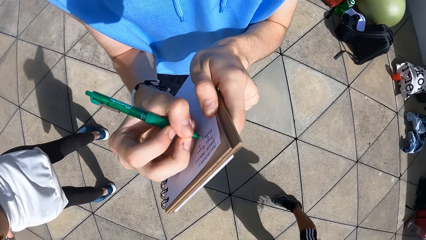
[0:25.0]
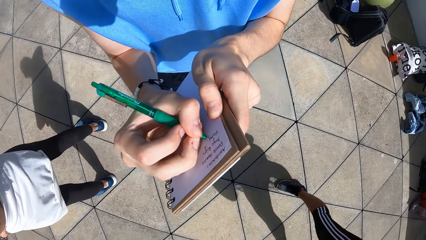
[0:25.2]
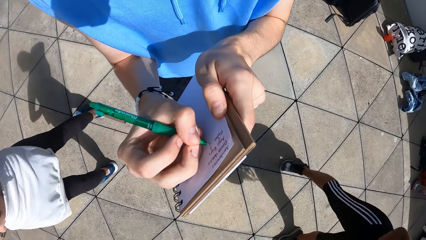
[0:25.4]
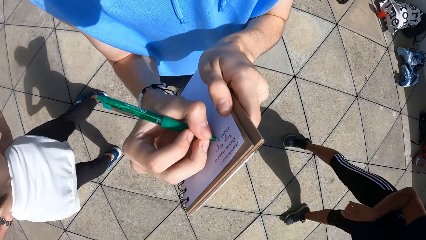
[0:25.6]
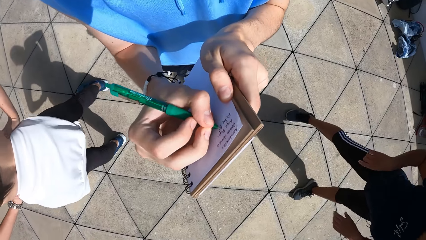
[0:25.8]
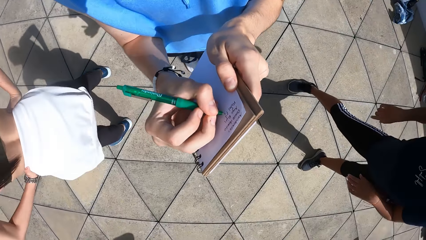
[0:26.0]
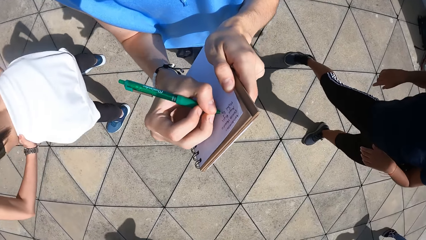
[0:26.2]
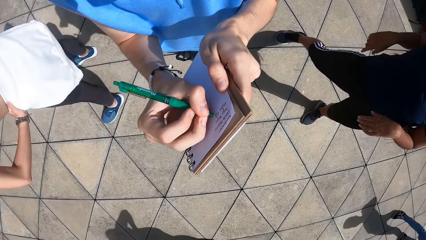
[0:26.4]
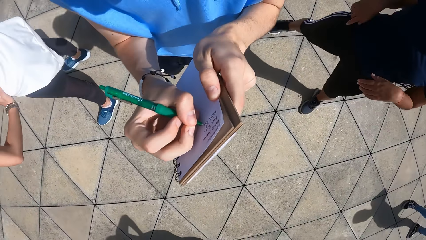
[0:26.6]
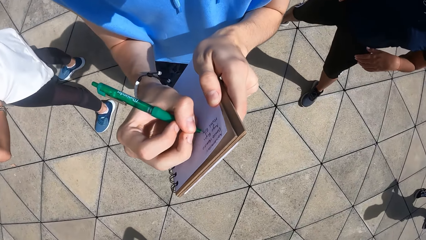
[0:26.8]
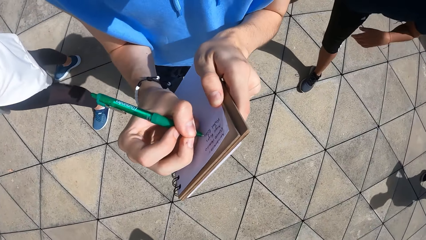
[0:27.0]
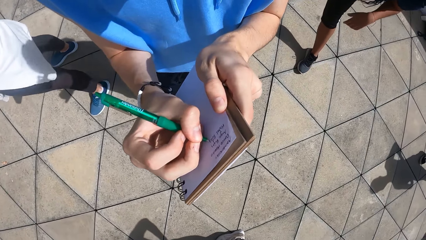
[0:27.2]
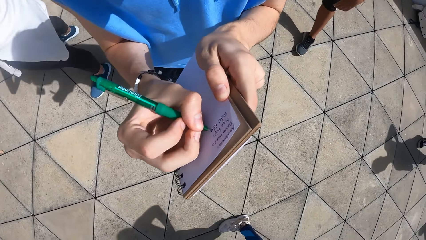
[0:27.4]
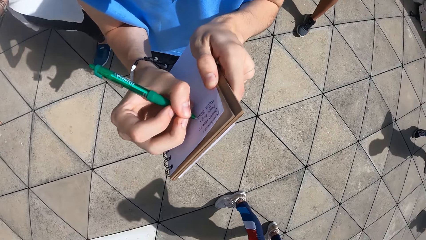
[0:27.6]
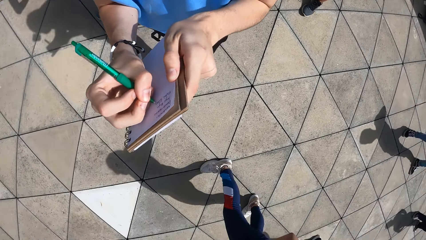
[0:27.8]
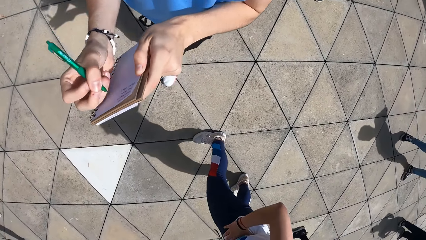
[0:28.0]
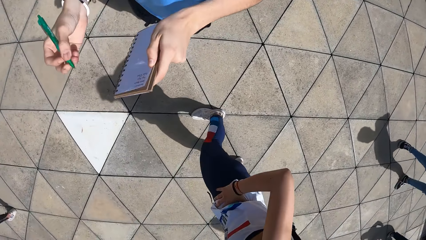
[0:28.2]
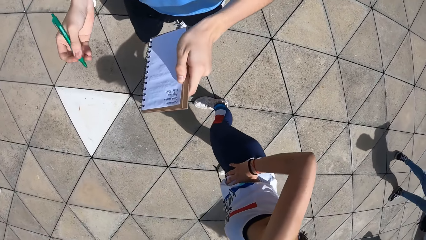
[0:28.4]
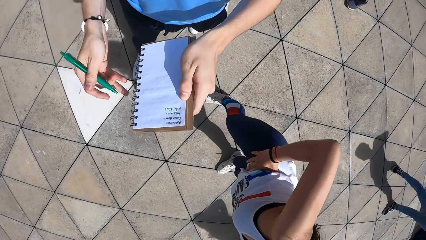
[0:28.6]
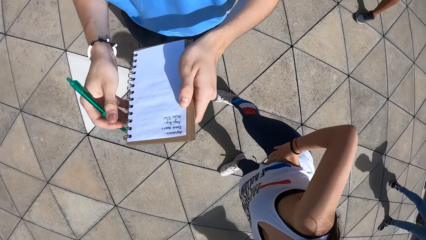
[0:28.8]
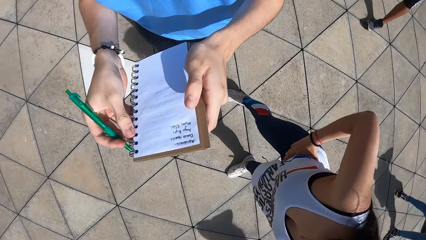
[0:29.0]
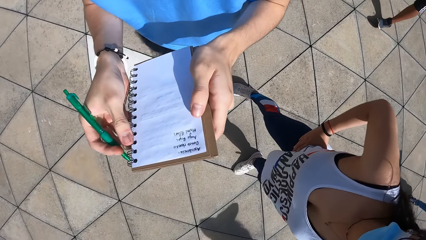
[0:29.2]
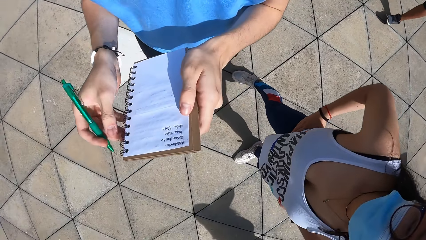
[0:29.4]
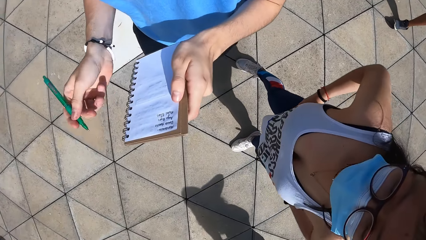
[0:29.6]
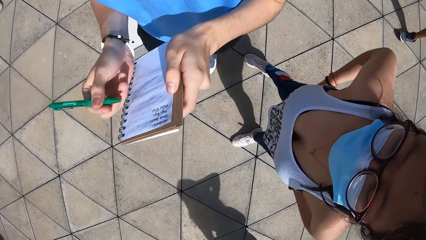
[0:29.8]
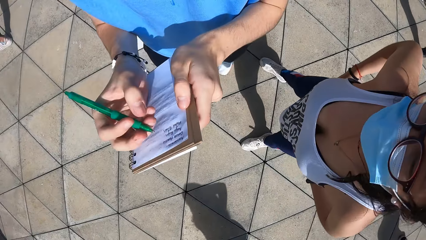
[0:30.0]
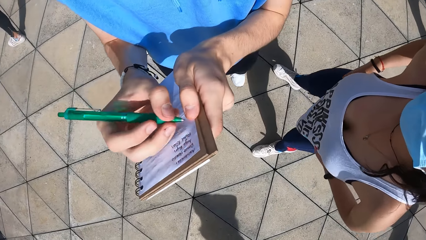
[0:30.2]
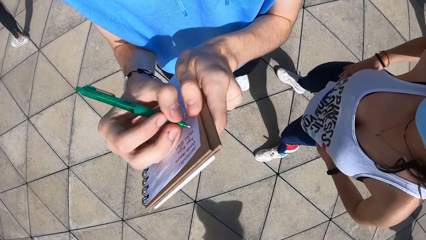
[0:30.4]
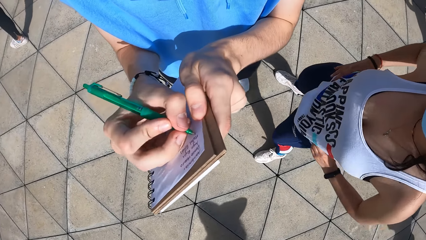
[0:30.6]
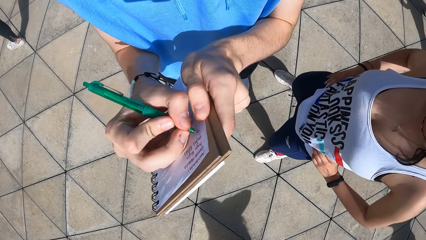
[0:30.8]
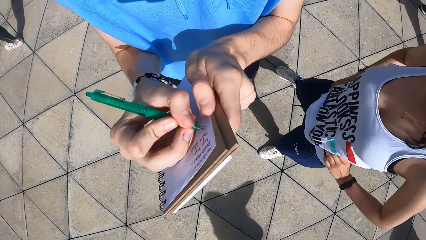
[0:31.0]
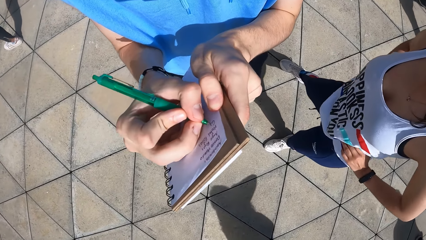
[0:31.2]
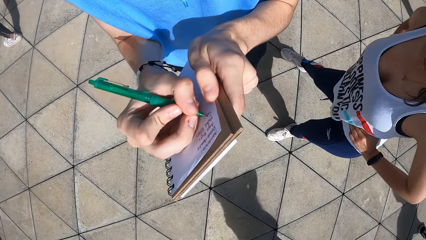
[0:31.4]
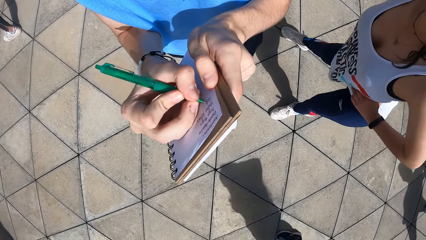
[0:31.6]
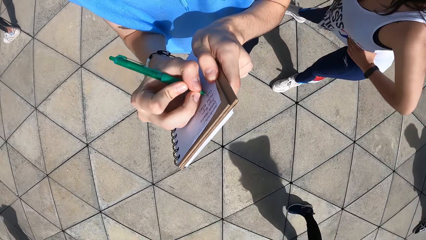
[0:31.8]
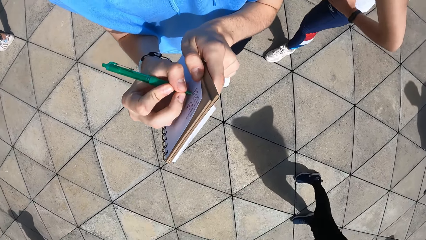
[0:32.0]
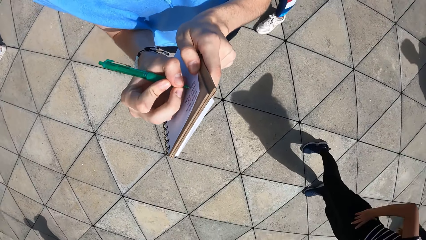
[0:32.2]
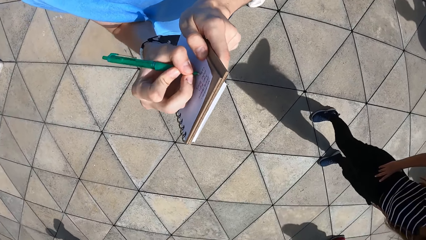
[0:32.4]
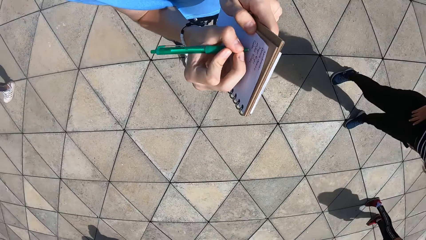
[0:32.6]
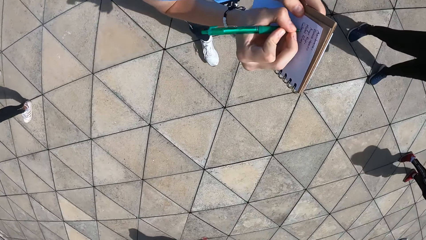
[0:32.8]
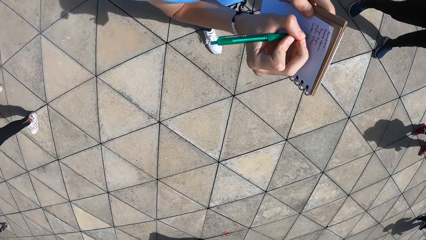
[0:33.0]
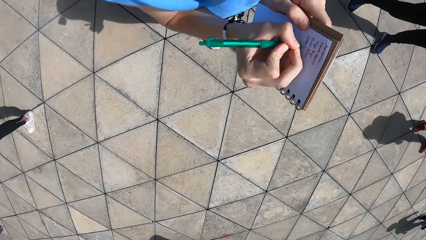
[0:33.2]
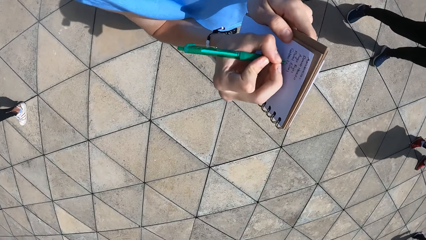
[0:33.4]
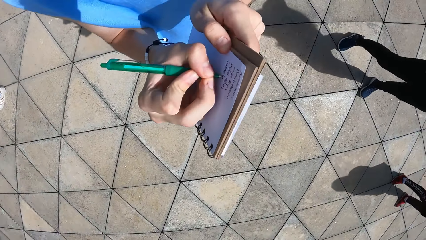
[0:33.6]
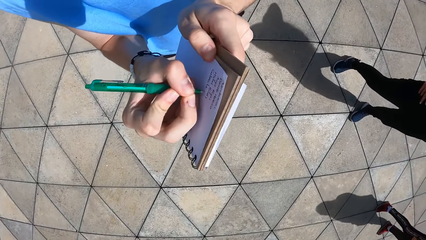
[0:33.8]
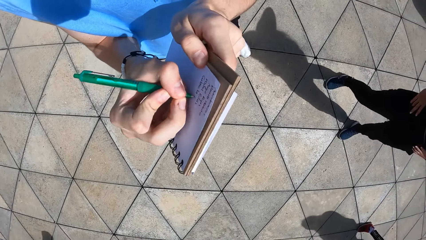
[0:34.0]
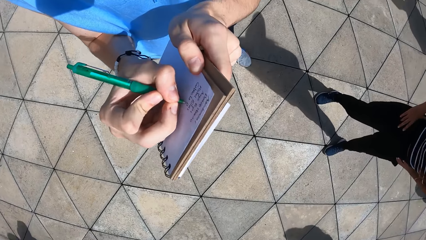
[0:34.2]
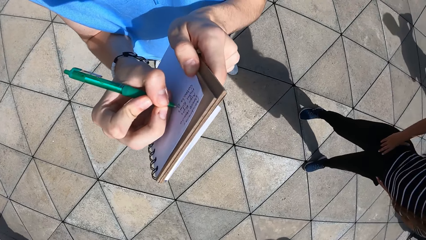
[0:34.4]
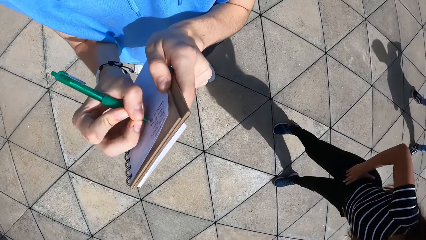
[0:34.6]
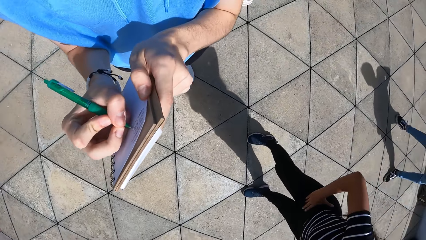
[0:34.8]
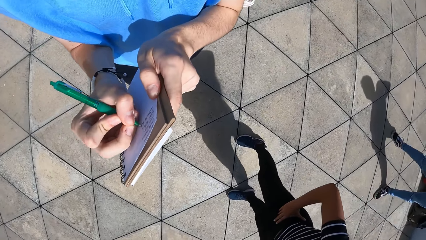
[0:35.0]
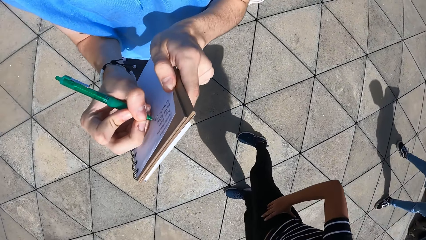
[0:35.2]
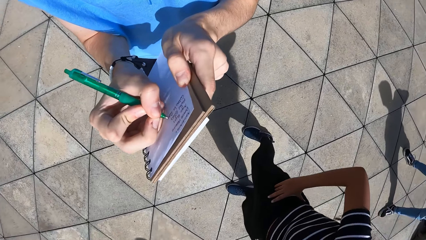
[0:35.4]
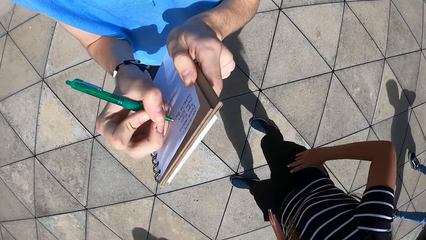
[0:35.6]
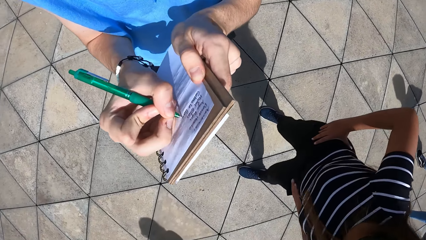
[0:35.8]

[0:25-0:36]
The camera wearer stops writing on the book. They hold the book with both hands. They walk. They write on the book and walk.

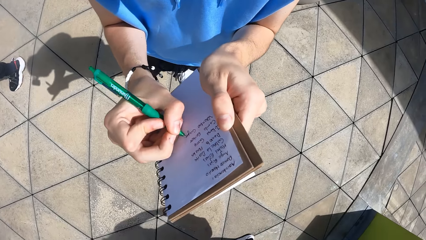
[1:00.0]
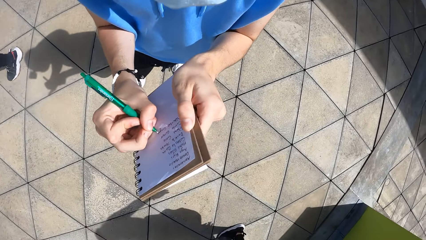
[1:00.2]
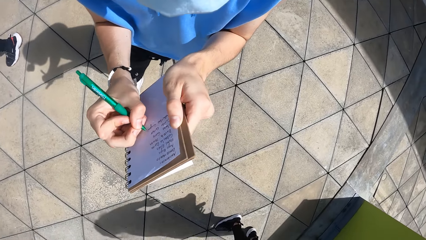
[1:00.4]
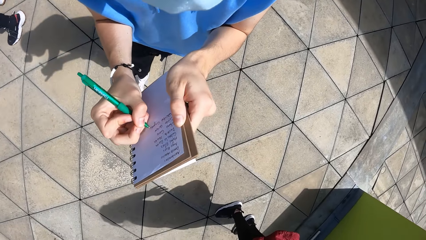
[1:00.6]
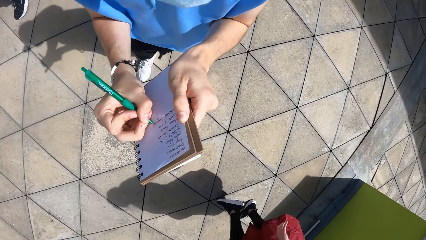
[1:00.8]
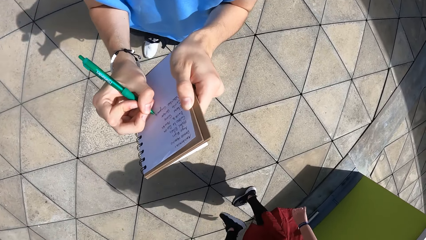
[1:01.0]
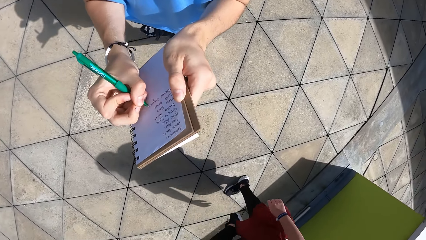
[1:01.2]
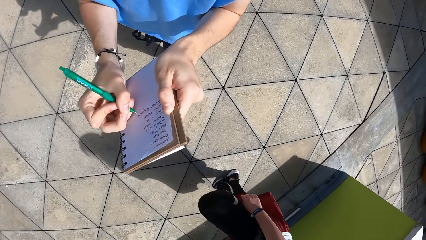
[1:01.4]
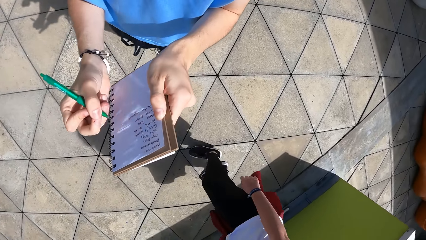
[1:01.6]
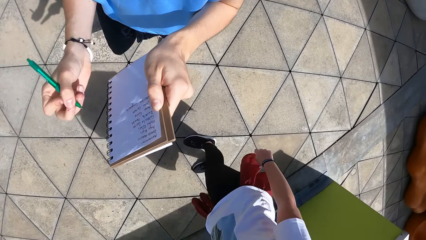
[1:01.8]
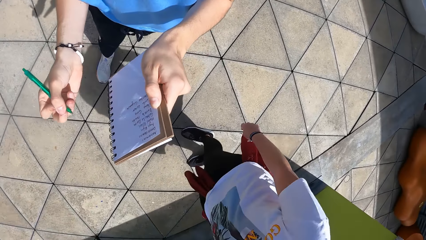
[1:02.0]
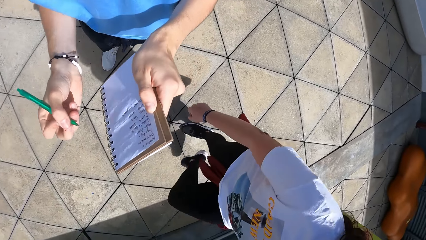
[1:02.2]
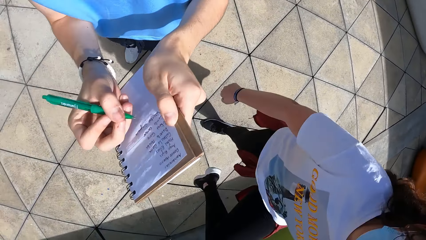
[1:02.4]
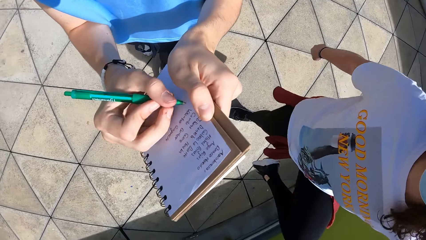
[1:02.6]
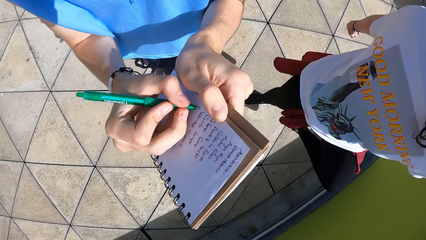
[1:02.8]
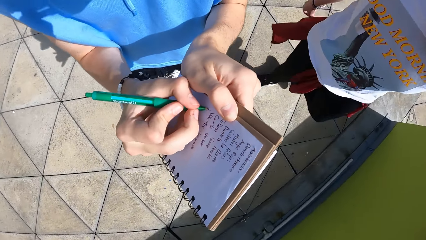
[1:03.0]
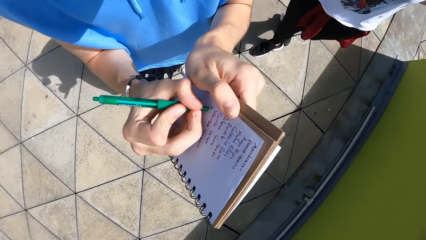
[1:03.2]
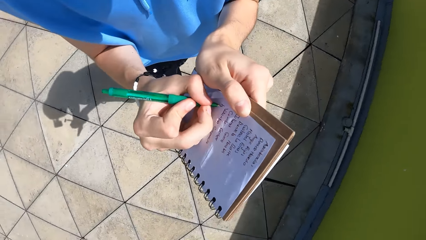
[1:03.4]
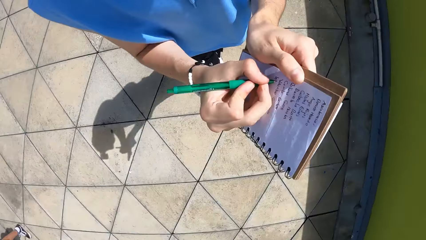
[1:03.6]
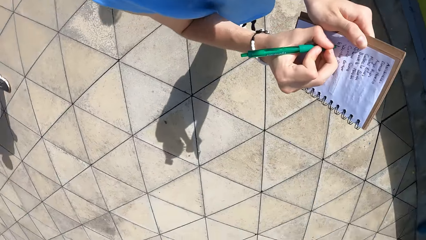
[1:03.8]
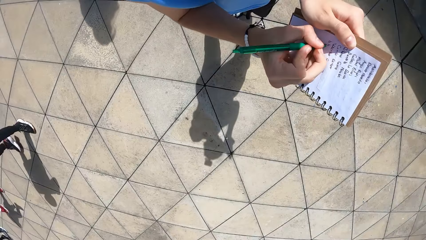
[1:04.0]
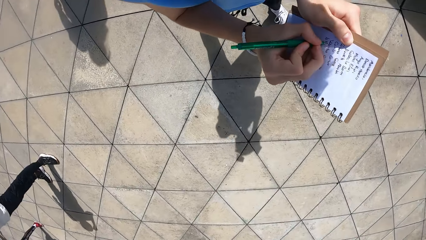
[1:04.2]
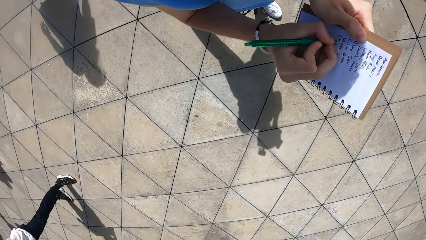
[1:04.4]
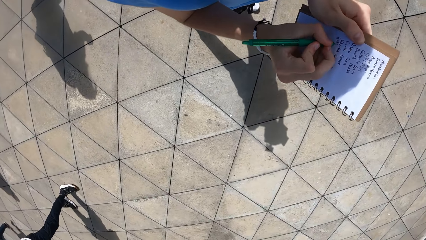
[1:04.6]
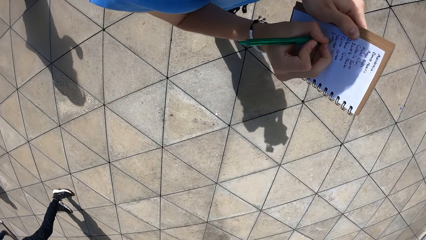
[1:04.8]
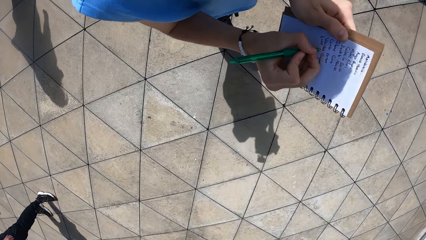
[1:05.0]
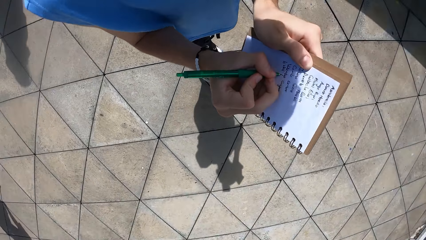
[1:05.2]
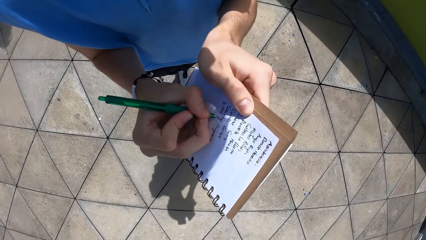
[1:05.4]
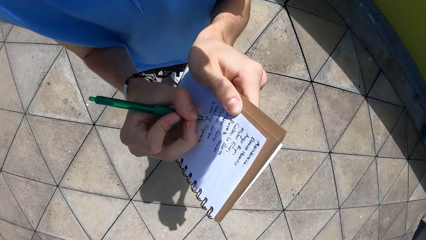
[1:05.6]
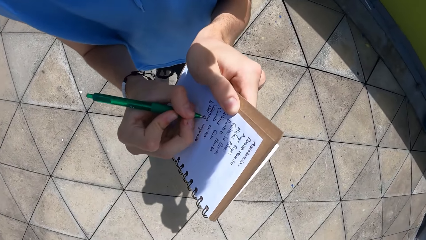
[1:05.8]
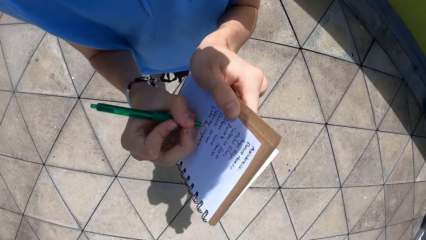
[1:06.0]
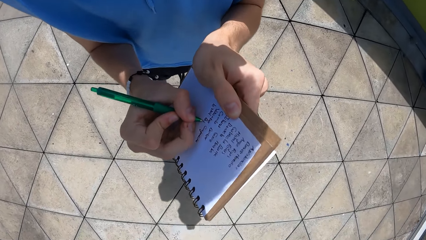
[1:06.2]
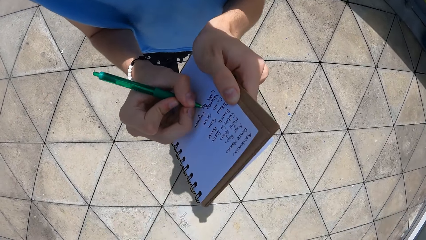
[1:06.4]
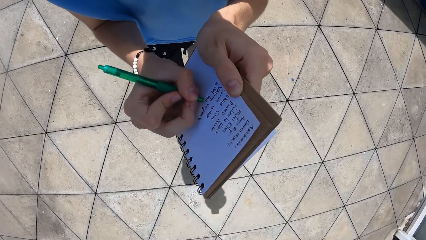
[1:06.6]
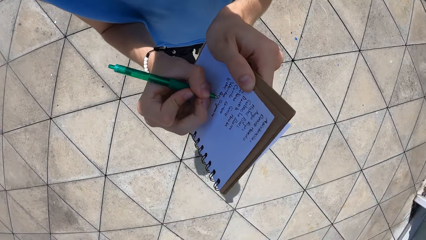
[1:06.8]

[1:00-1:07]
The camera wearer stops writing on the book. They walk. They write on the book and walk.
